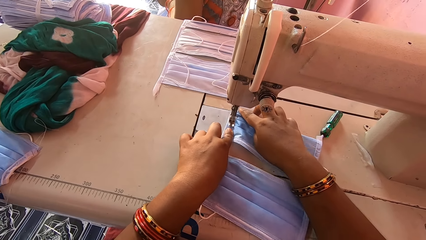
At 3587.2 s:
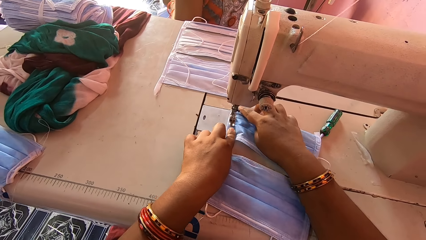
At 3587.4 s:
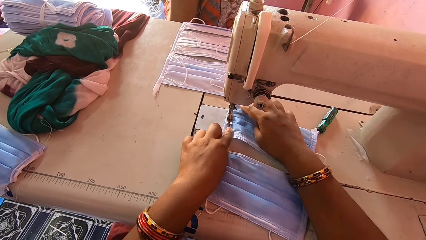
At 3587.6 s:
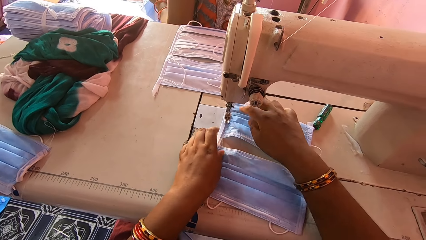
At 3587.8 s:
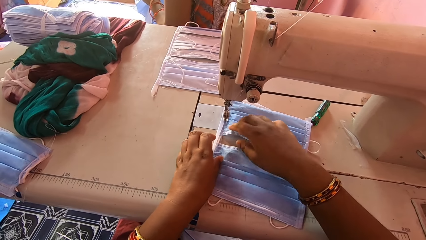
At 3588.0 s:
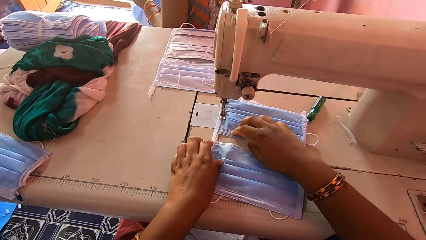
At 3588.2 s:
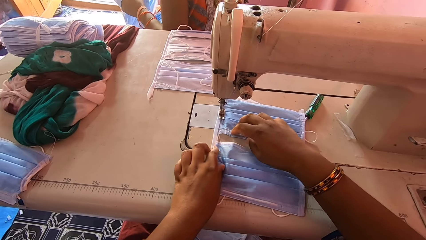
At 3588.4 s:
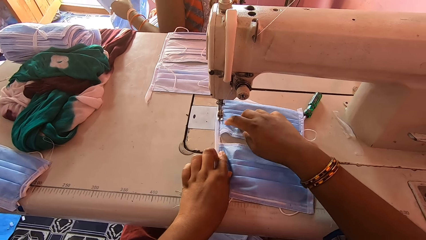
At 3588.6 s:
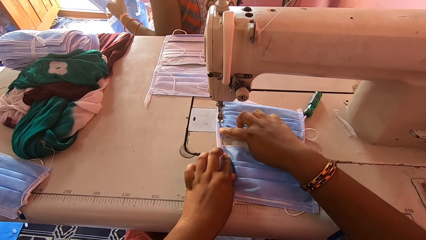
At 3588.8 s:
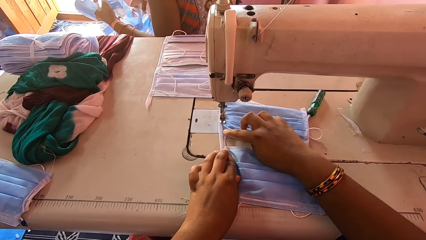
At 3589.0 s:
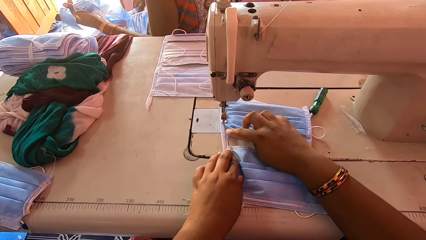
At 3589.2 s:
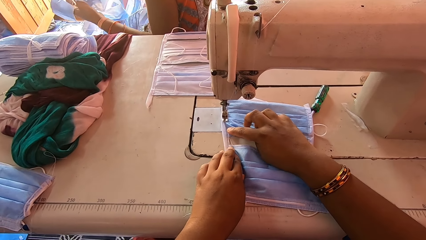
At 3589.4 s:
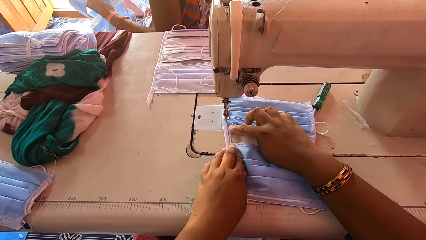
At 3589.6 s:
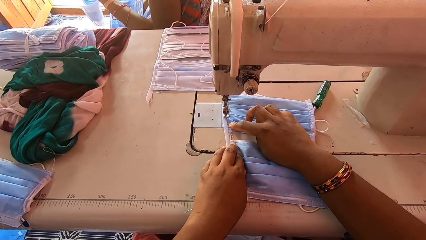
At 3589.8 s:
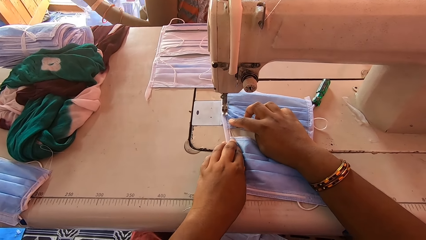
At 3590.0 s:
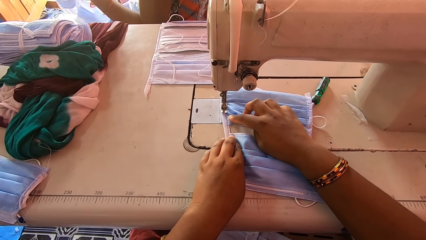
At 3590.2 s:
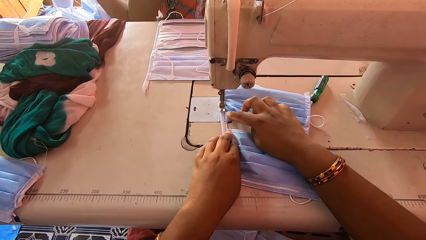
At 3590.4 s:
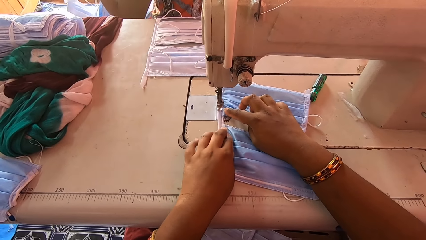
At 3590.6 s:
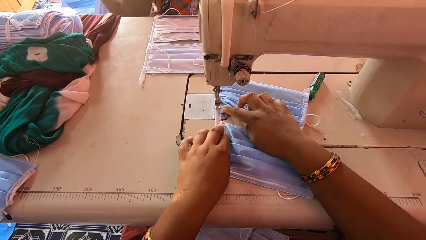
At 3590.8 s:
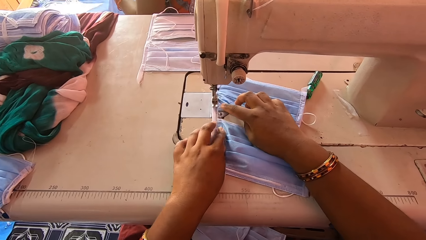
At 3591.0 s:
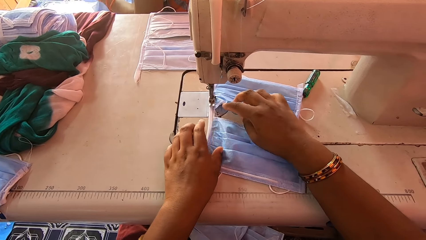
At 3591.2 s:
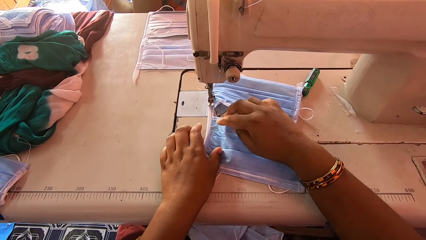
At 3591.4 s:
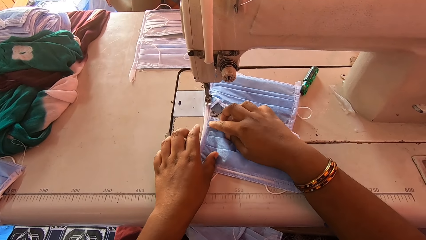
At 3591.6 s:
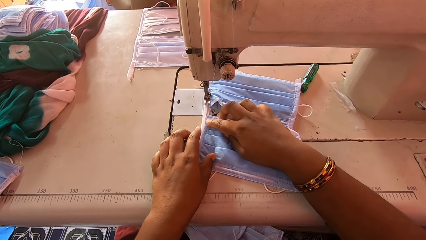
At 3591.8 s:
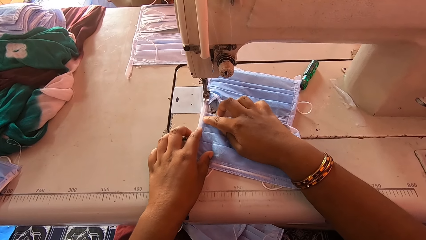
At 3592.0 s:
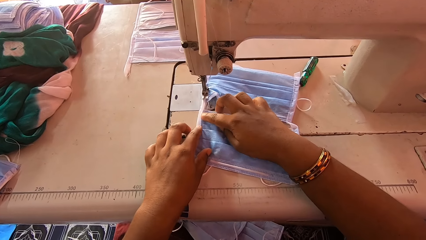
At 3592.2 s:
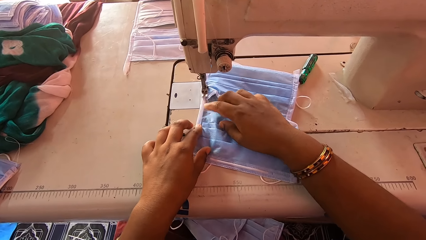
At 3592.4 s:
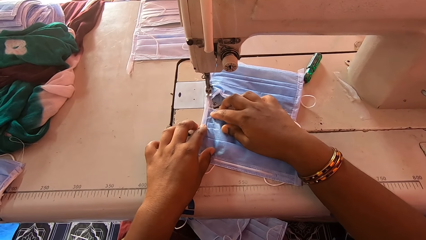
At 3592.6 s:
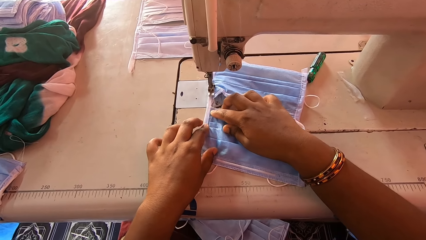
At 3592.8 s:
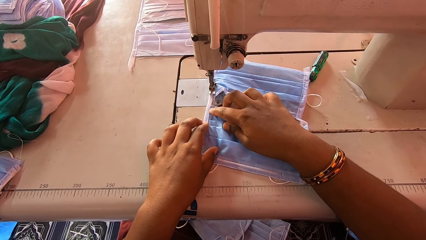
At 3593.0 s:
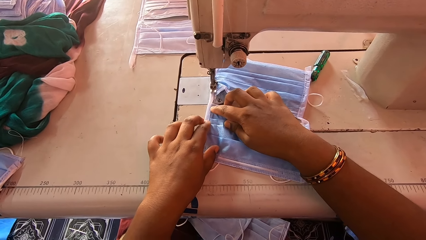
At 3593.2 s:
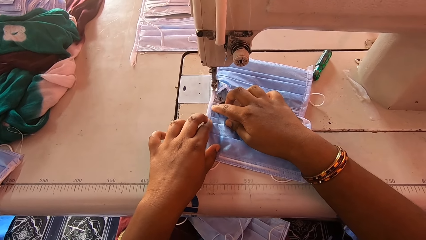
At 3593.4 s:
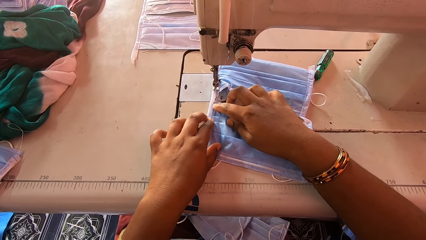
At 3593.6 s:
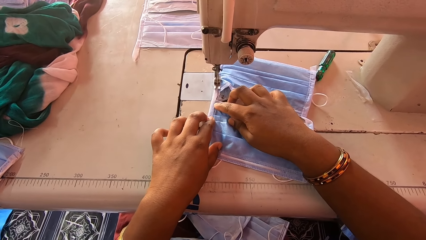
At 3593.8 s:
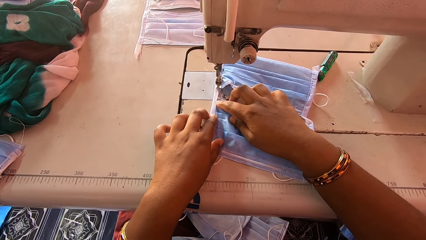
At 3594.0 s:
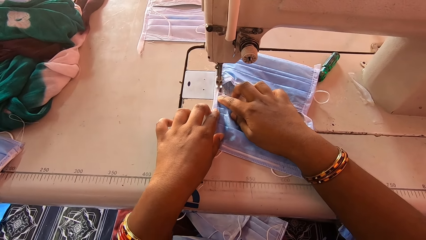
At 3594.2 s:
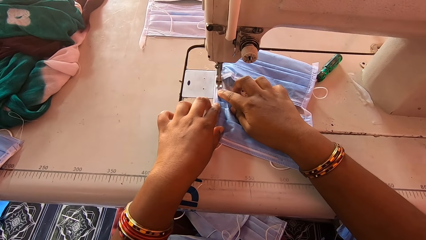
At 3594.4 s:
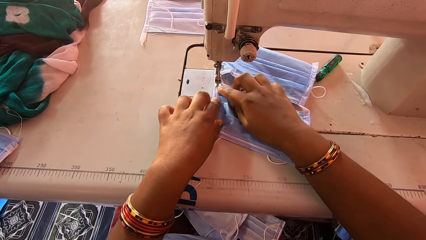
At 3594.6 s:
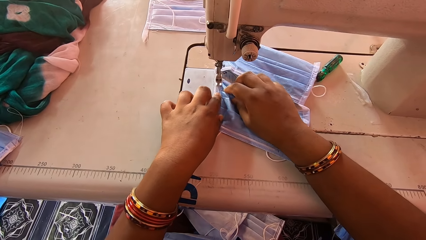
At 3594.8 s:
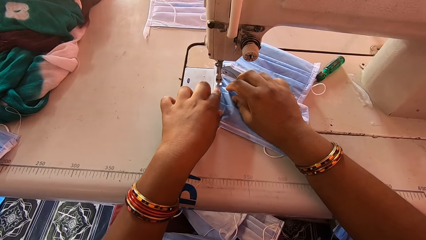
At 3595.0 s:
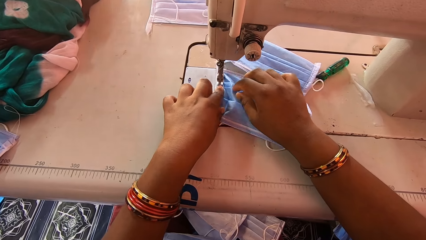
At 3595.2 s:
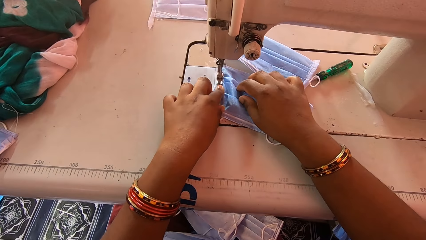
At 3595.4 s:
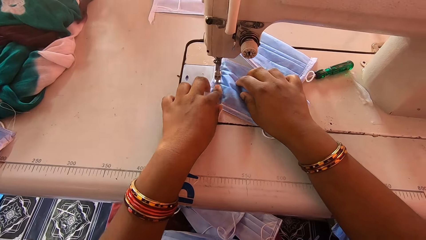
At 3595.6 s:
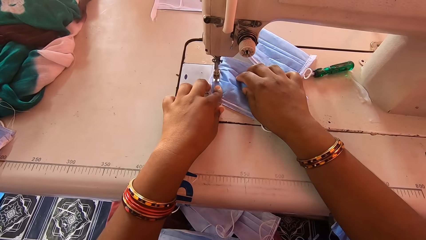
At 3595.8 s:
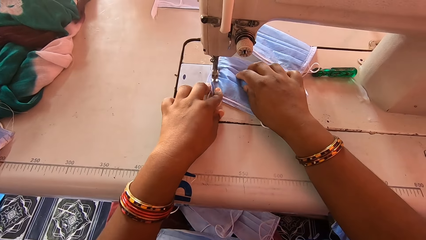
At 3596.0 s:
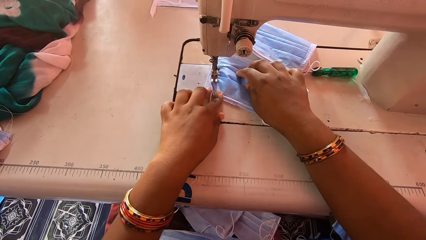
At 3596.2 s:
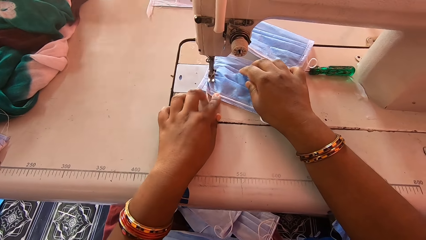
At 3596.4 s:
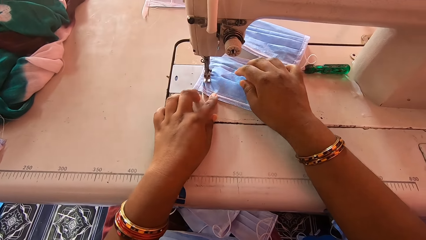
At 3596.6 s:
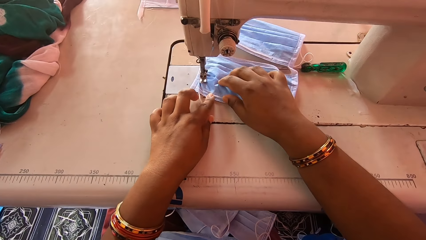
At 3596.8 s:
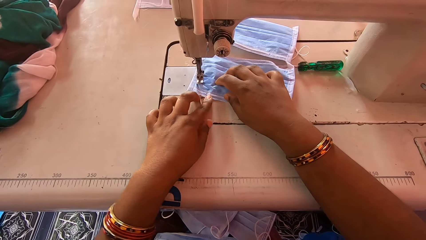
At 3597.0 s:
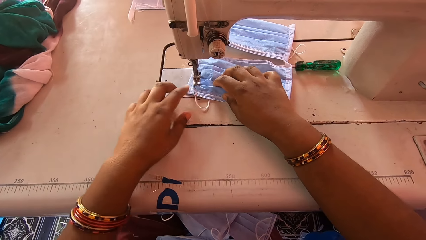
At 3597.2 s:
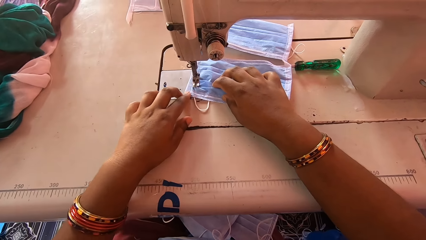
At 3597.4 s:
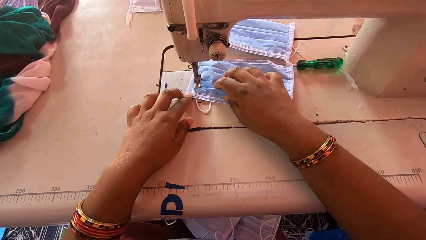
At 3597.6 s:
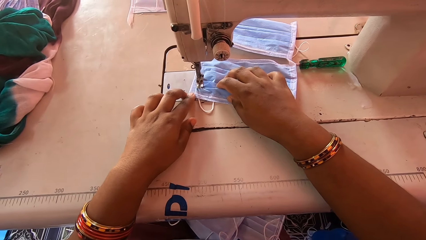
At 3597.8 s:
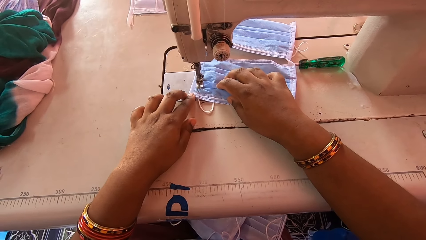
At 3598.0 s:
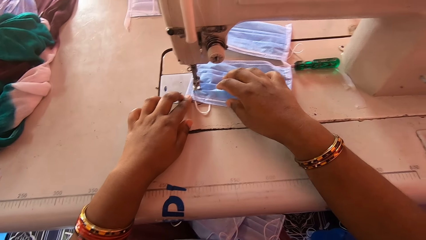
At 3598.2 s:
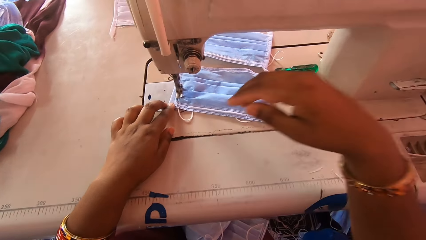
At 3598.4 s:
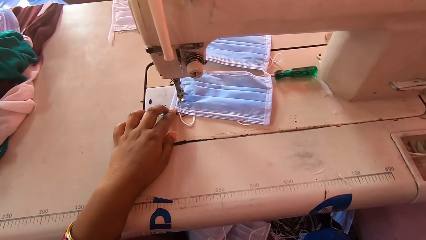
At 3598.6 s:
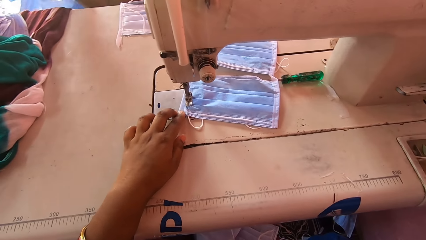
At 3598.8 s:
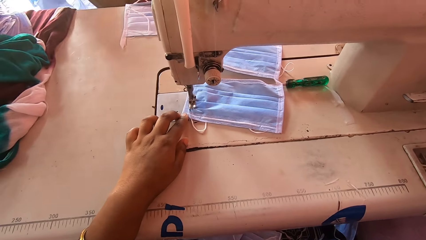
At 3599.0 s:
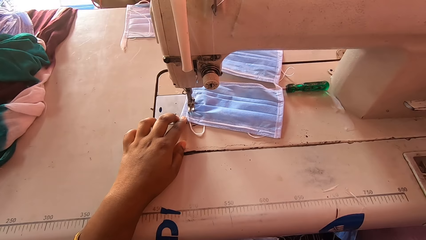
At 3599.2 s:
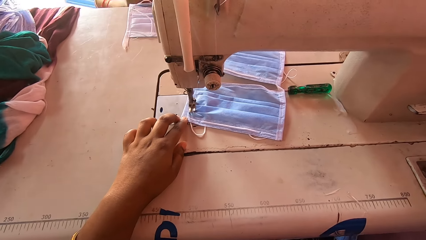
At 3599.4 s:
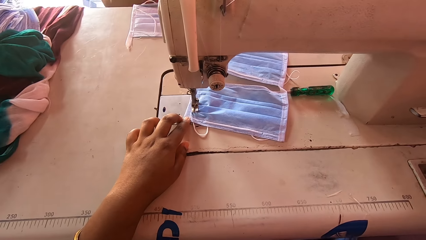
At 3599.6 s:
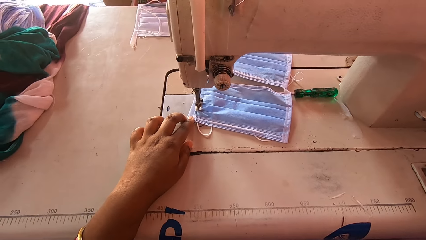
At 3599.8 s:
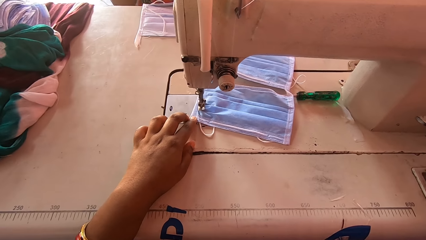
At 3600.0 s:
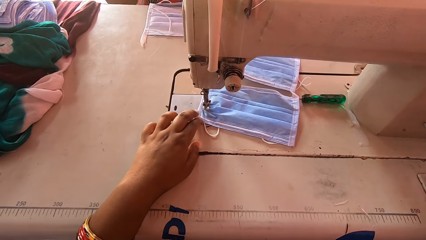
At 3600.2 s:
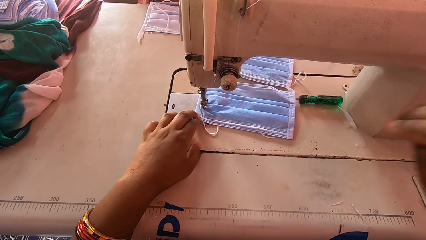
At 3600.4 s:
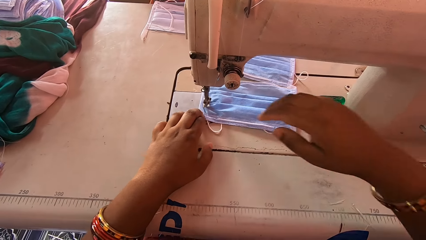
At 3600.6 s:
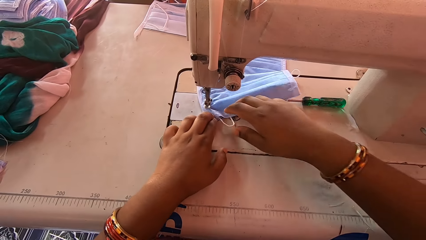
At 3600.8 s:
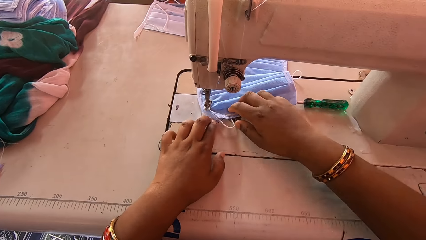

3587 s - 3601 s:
The camera wearer lifts the hand.

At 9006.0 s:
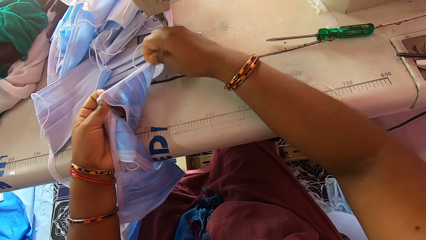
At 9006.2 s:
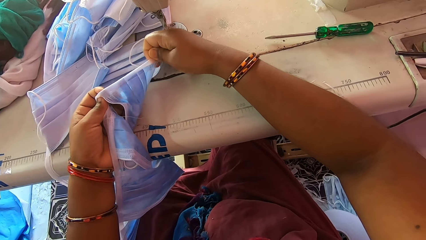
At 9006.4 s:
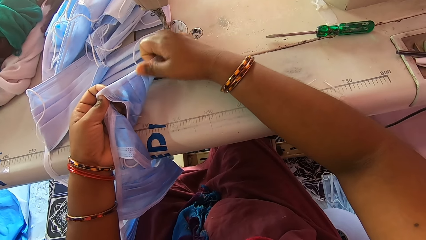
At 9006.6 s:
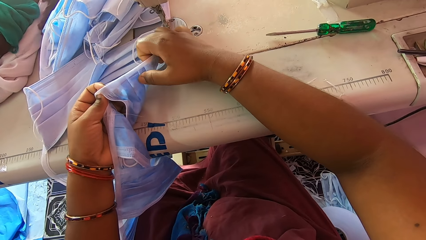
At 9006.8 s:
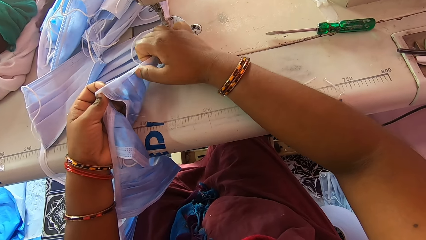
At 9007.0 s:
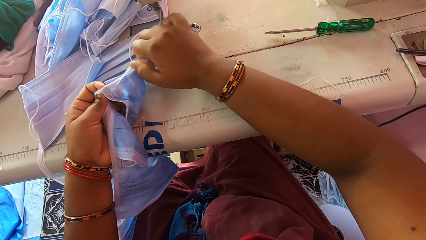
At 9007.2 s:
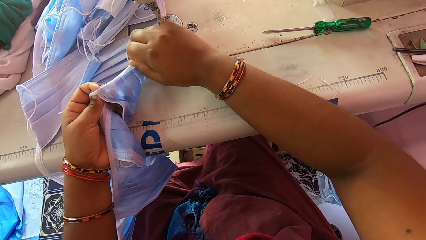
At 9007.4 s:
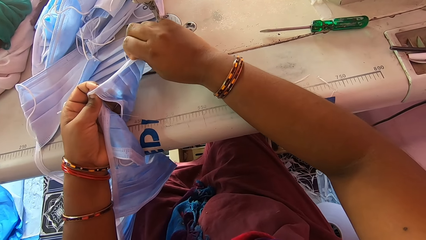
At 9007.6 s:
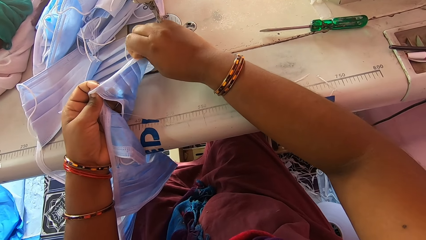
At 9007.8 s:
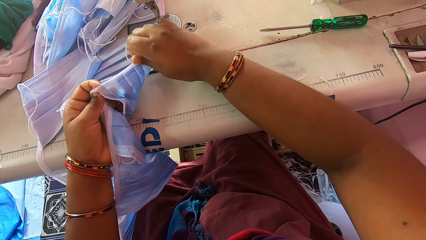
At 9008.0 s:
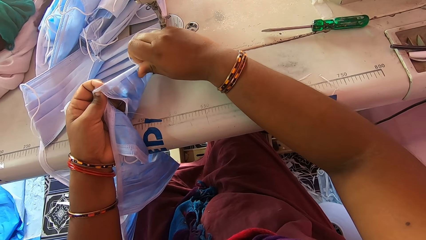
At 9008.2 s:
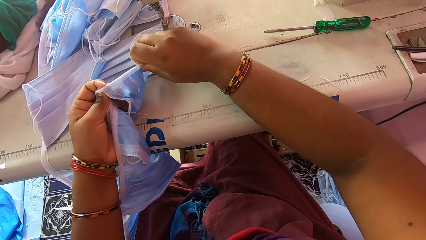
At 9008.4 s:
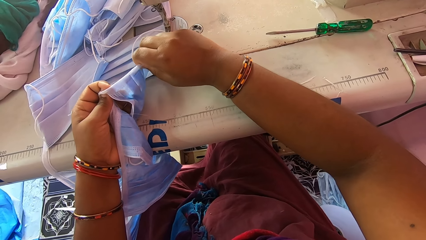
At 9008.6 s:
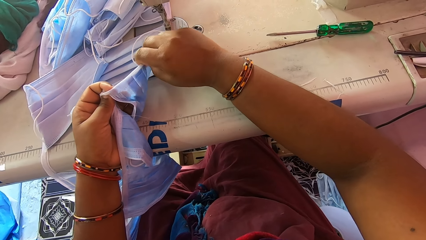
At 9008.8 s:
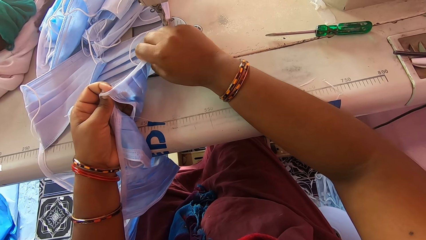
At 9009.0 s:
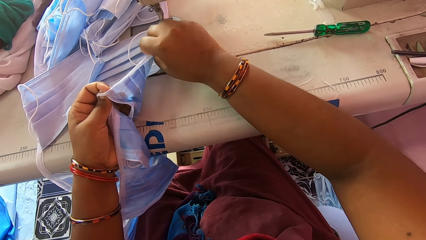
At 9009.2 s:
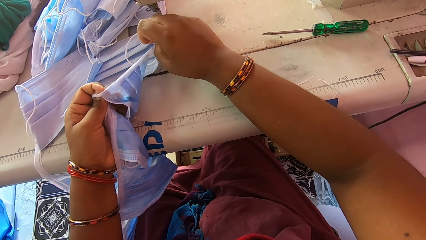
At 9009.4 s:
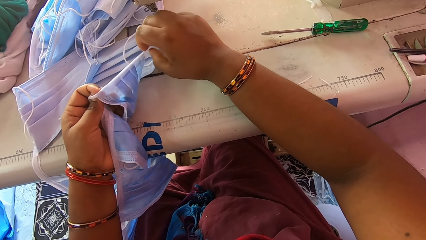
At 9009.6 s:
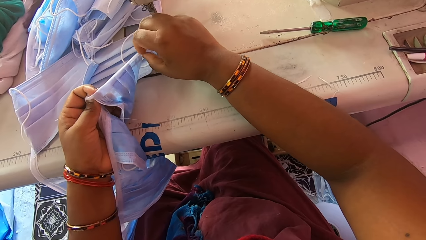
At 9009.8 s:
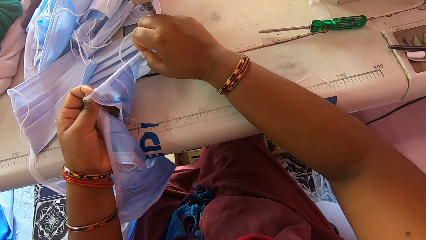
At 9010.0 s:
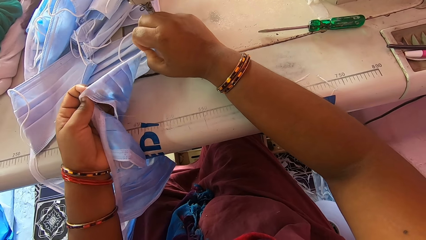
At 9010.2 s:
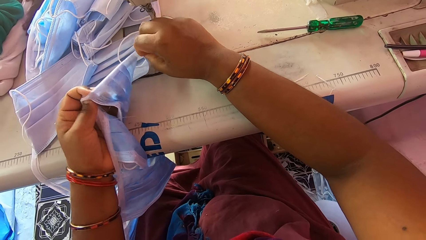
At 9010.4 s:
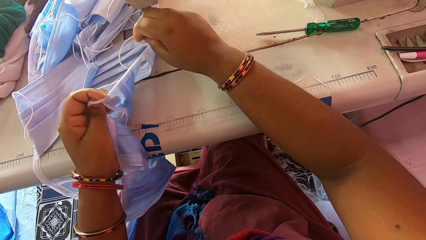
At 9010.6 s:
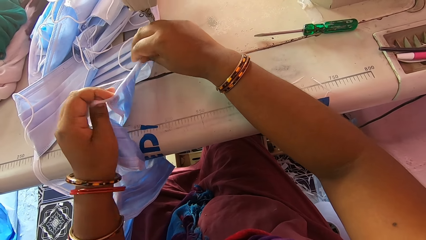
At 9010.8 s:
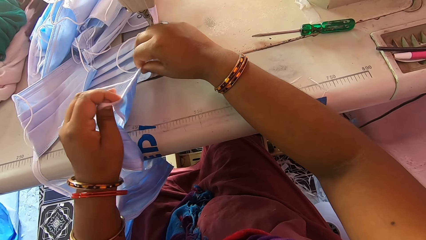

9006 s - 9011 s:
The camera wearer smoothens a face mask.
